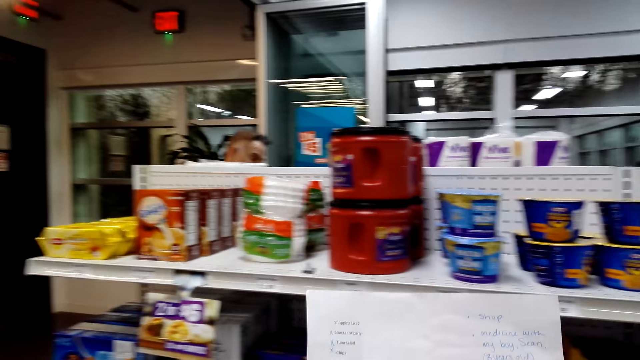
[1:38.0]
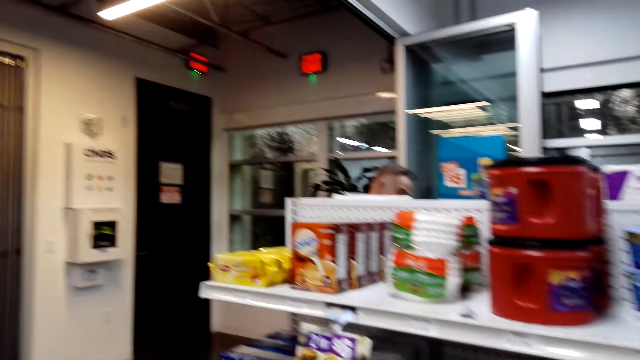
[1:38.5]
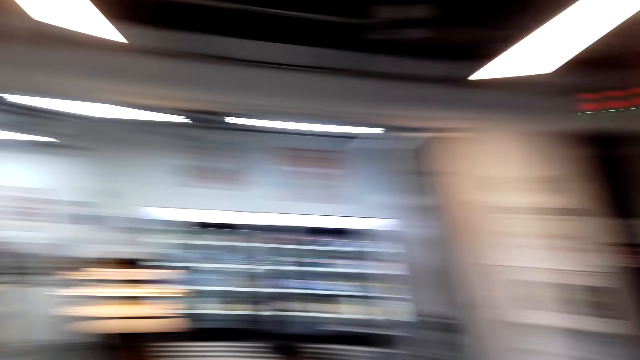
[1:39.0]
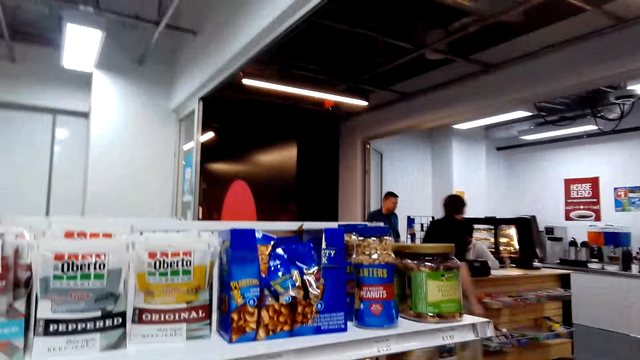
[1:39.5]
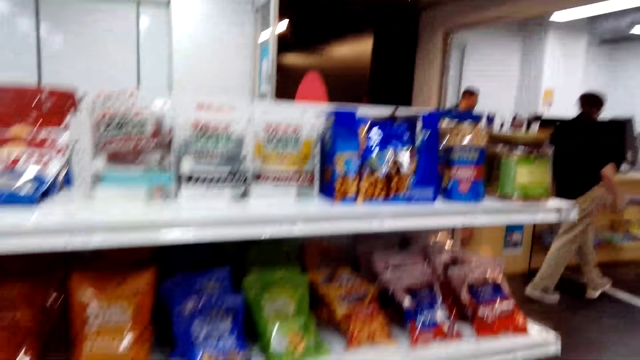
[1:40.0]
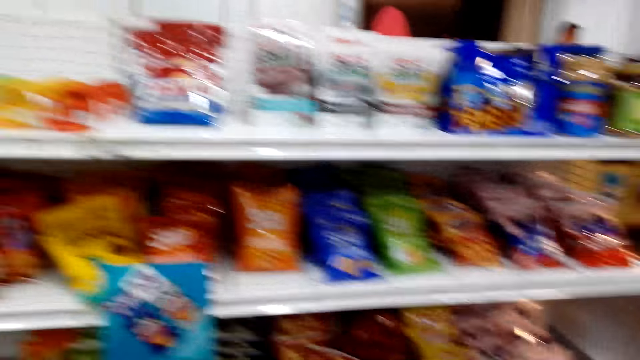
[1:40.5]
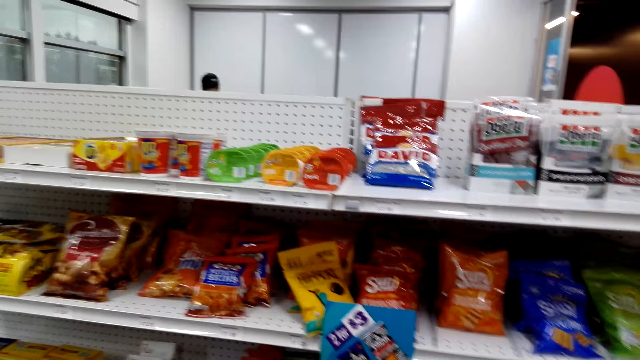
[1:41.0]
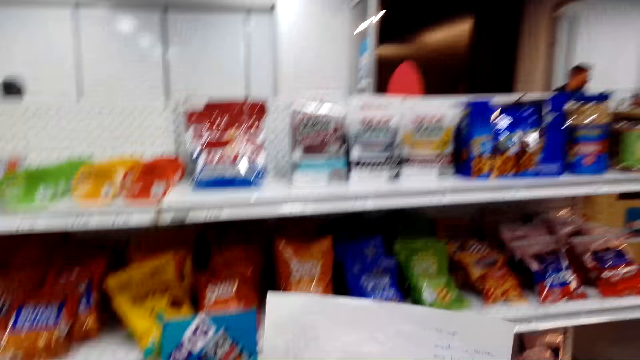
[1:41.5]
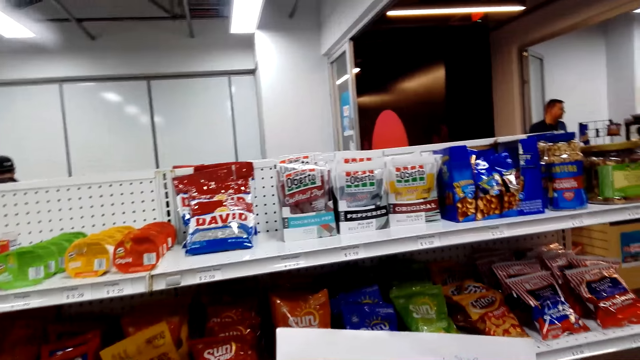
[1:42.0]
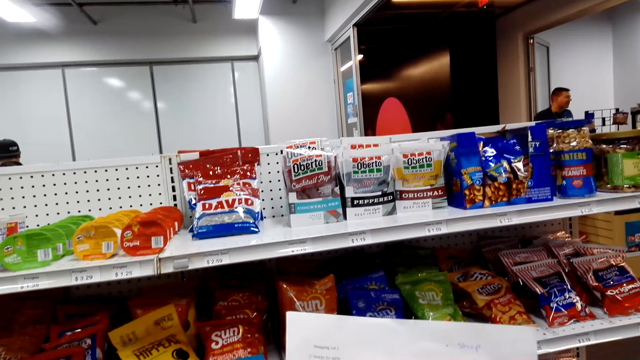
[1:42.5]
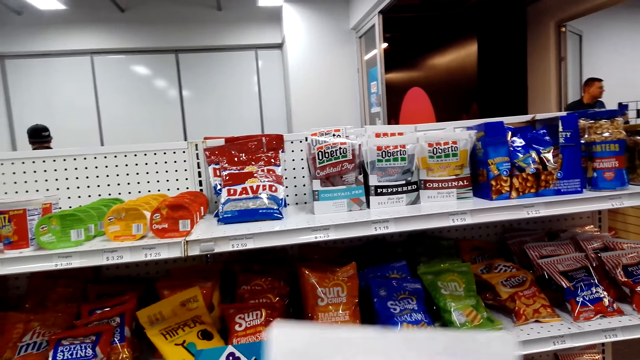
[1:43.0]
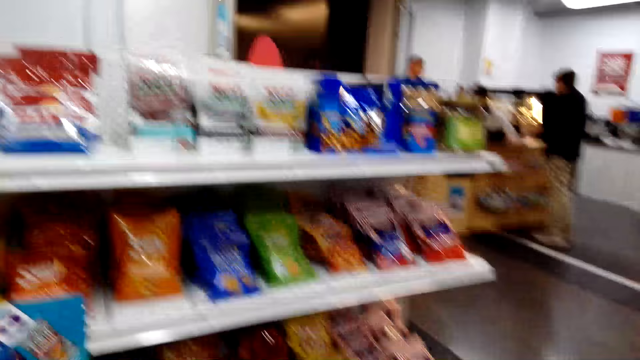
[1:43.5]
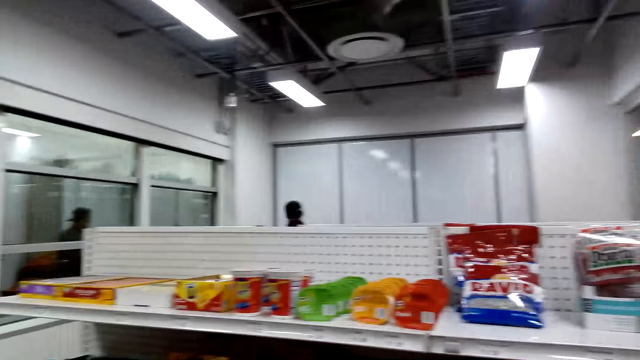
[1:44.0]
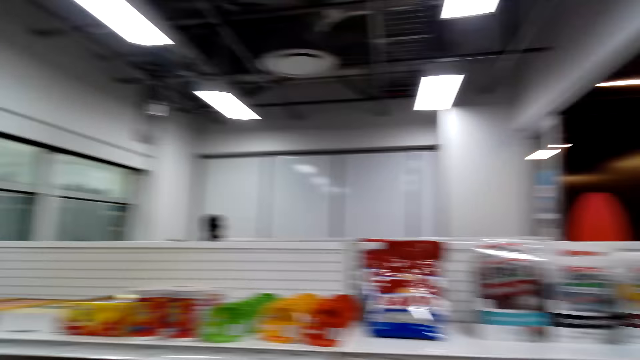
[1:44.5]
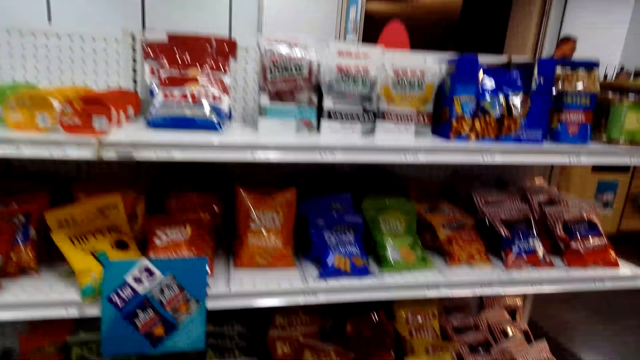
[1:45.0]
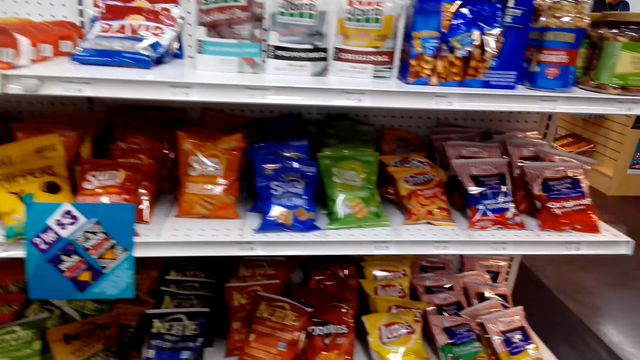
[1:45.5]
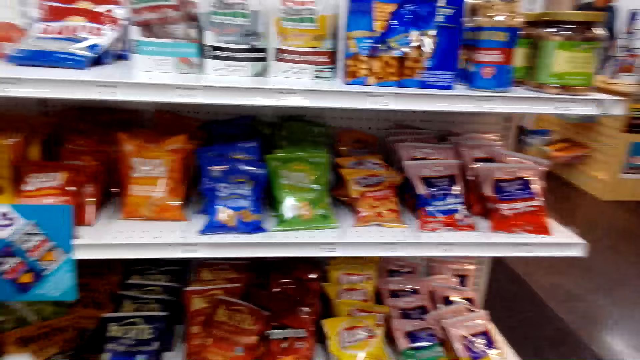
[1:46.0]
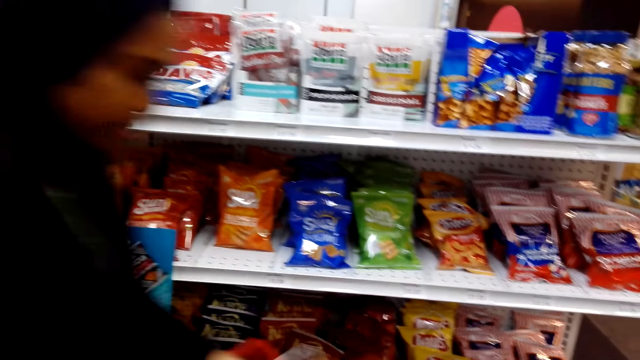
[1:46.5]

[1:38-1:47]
The camera wearer walks around the shelf. They look around. They read the piece of paper.

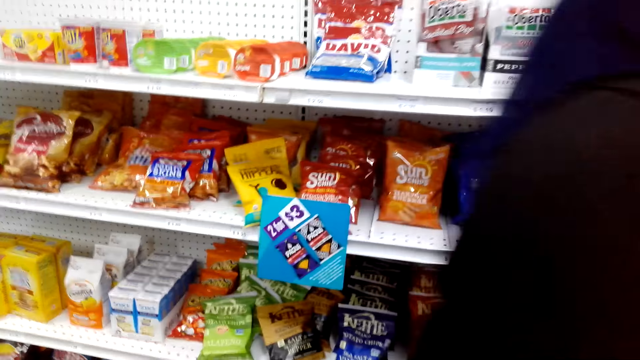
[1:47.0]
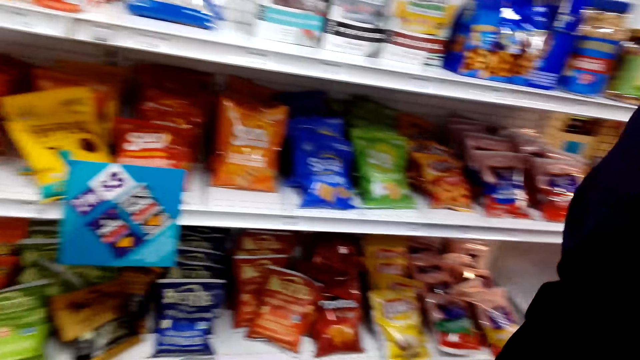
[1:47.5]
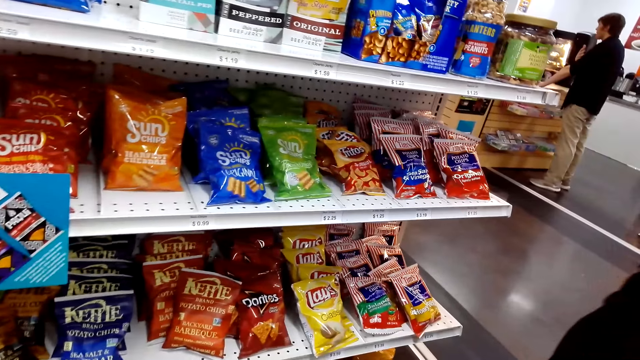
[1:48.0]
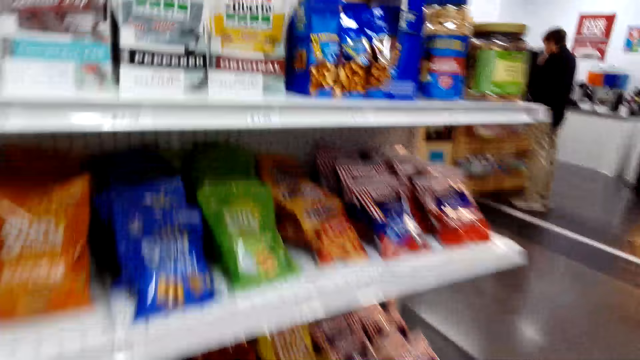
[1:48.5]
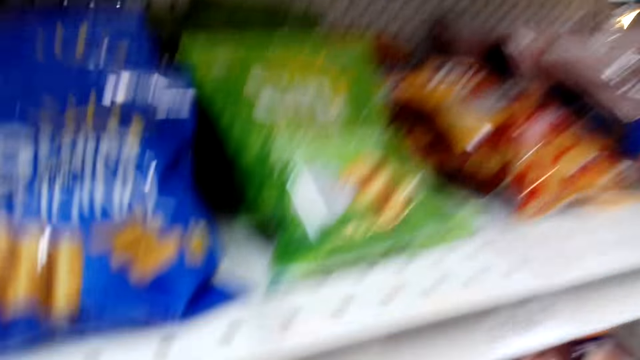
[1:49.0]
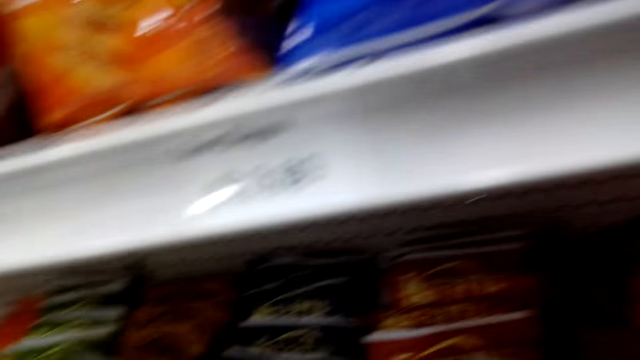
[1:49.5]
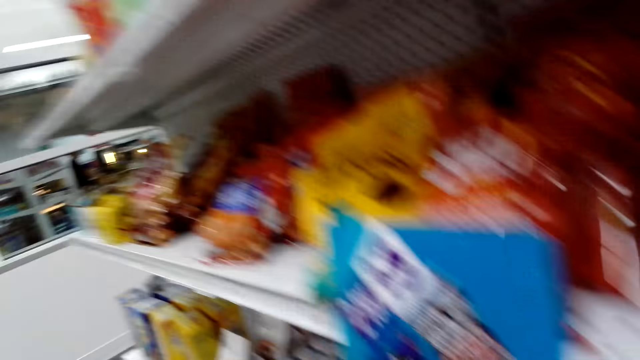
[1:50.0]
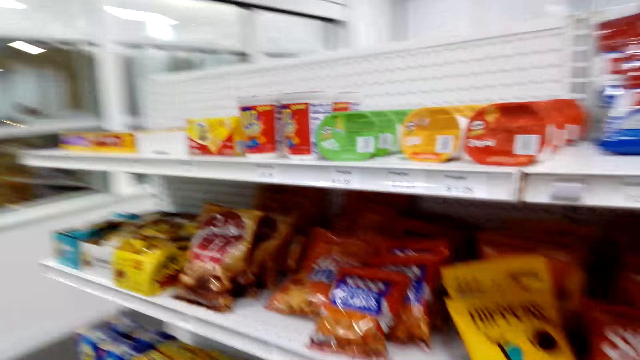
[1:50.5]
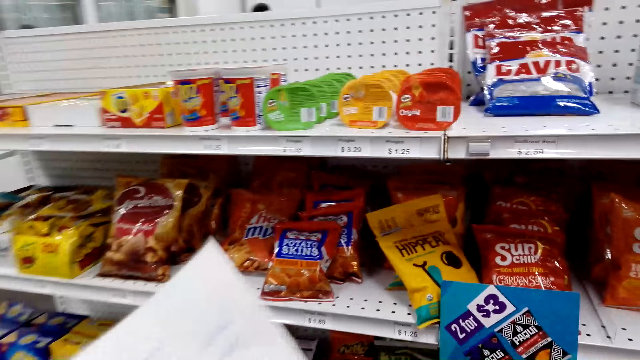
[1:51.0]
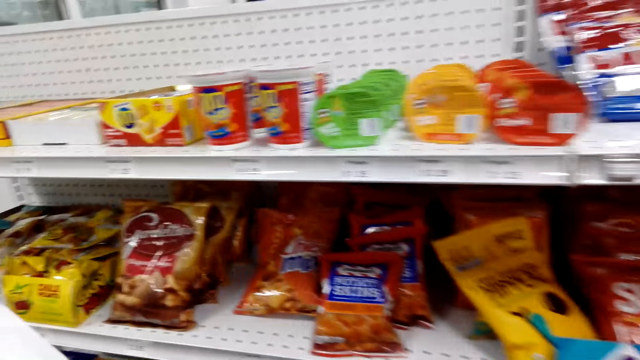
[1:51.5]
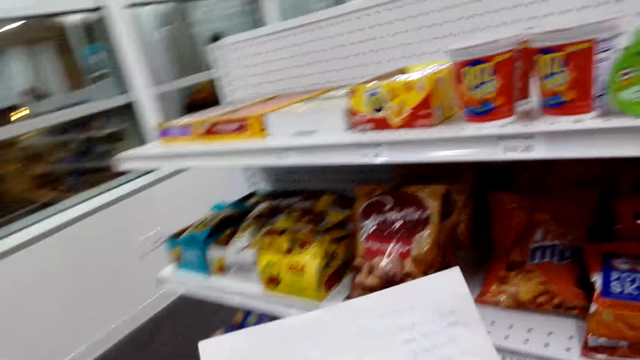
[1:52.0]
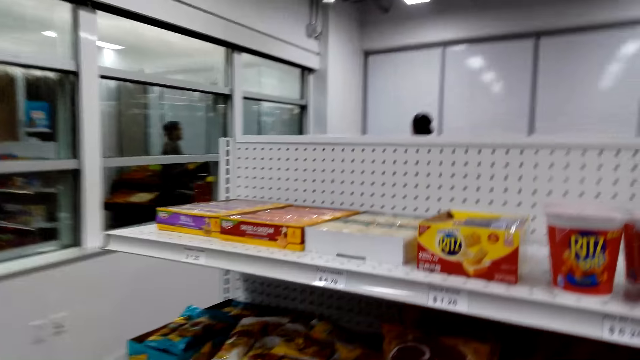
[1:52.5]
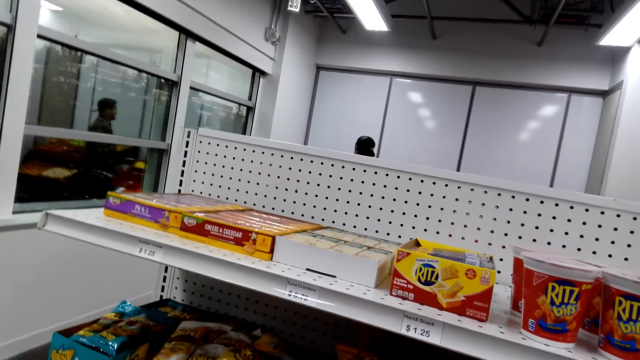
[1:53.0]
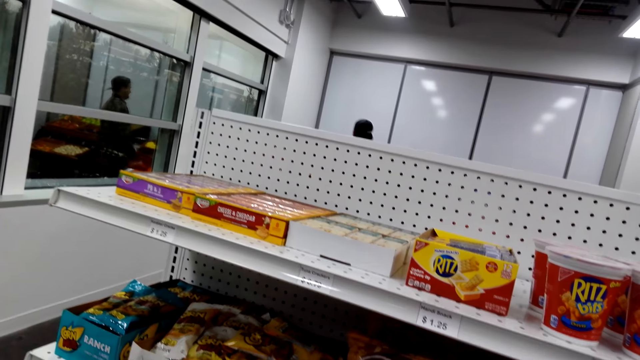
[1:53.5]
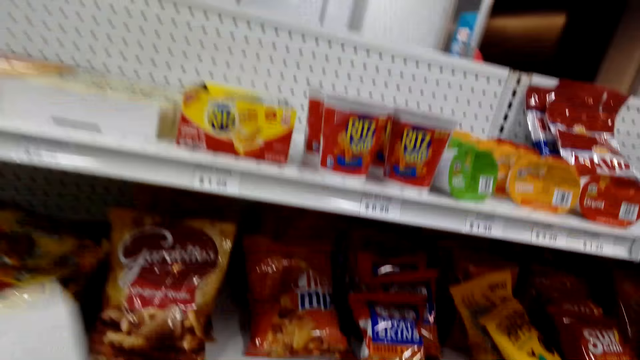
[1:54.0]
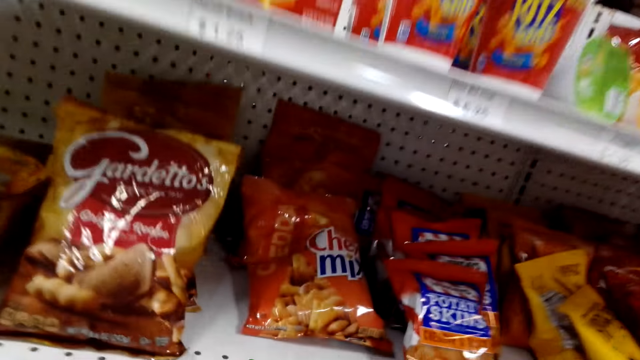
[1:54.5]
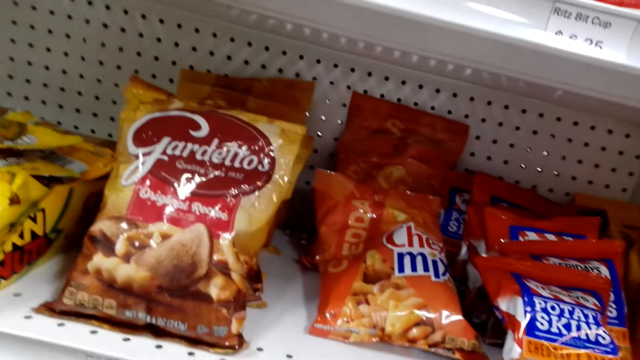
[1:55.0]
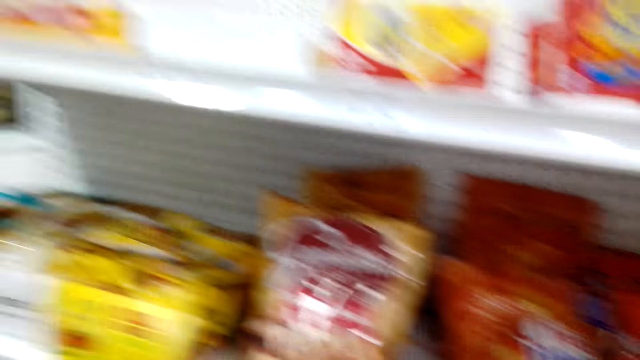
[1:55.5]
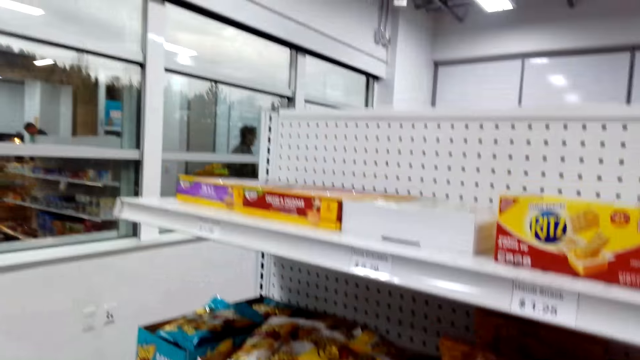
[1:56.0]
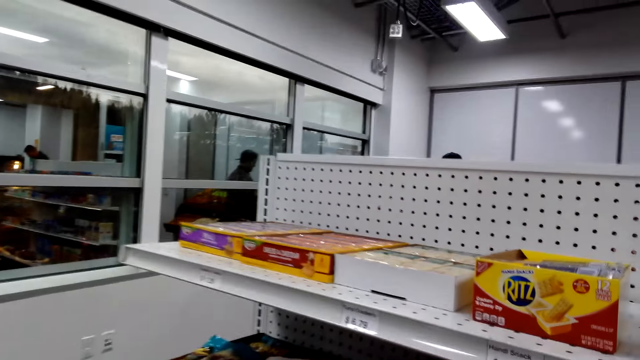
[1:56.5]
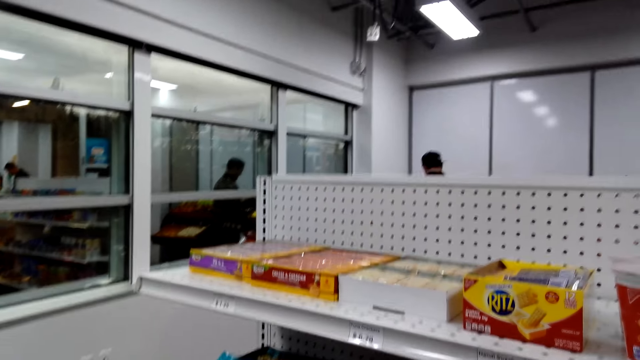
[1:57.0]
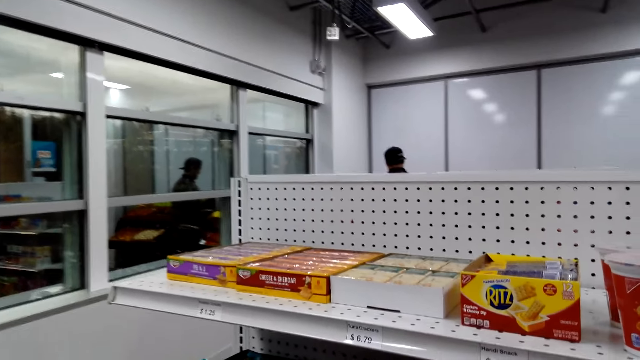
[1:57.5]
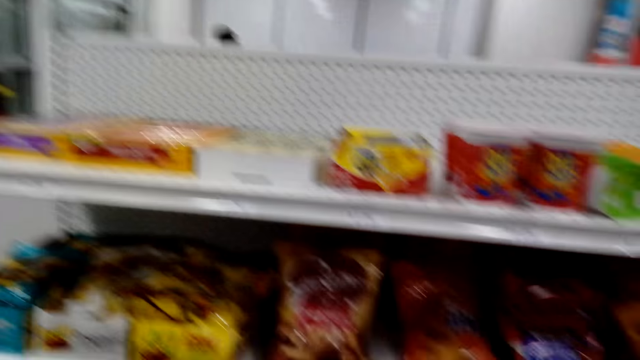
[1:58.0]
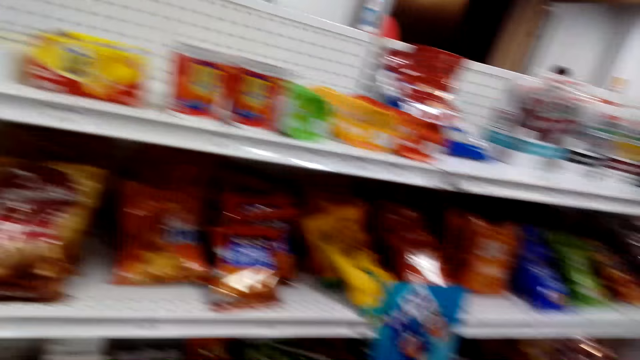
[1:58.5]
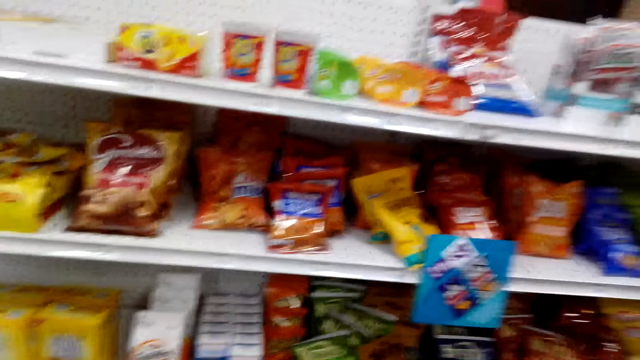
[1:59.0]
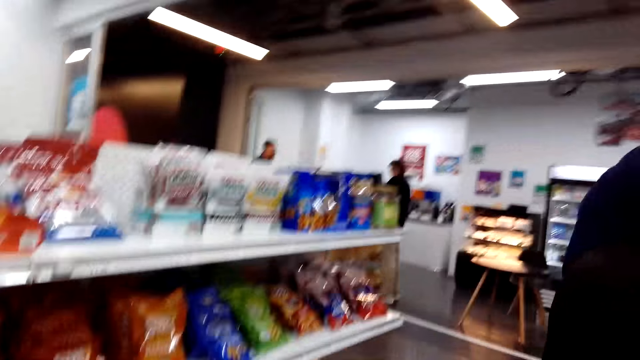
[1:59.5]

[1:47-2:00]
The camera wearer picks something on the shelf. They walk around the shelf. They stare at the items on the shelf.
